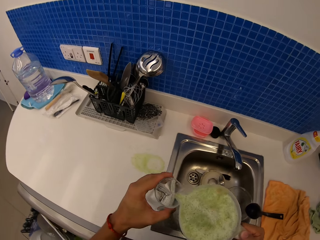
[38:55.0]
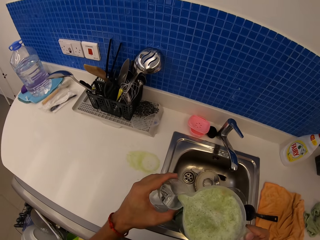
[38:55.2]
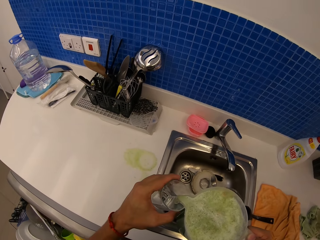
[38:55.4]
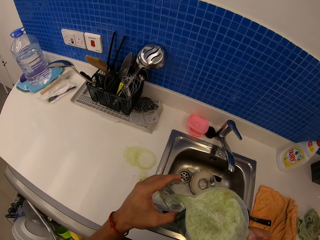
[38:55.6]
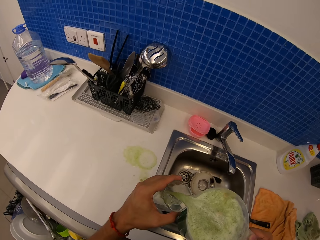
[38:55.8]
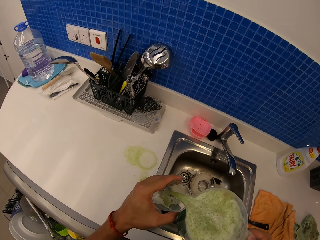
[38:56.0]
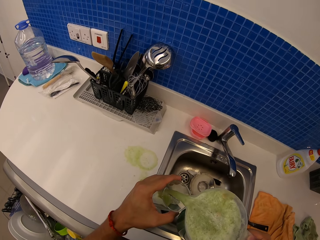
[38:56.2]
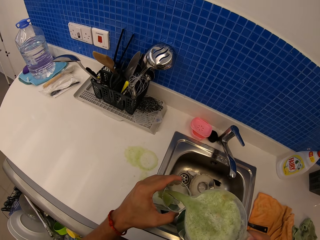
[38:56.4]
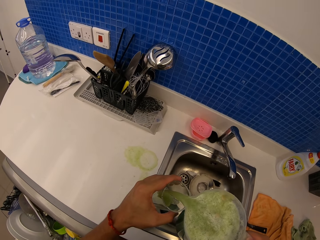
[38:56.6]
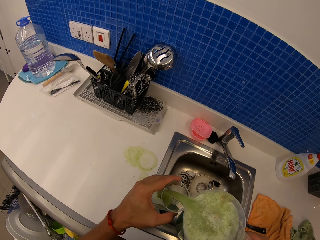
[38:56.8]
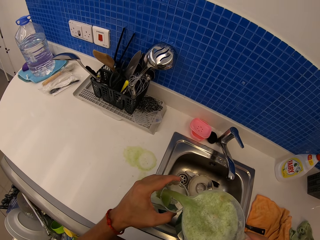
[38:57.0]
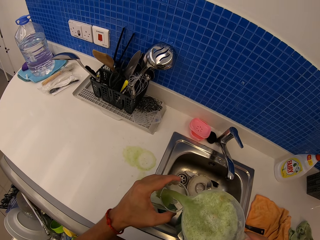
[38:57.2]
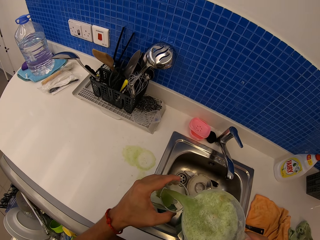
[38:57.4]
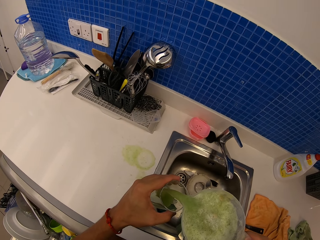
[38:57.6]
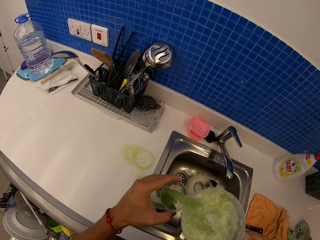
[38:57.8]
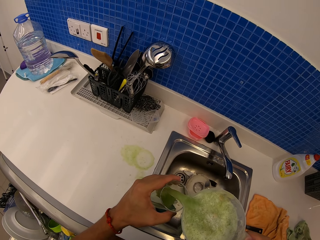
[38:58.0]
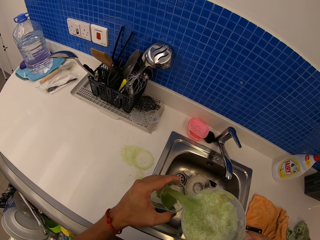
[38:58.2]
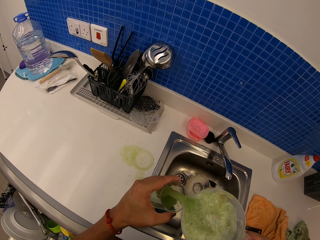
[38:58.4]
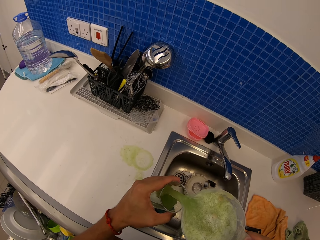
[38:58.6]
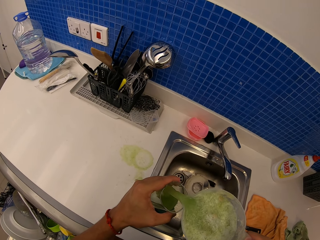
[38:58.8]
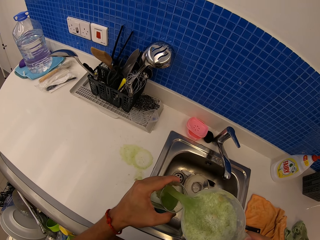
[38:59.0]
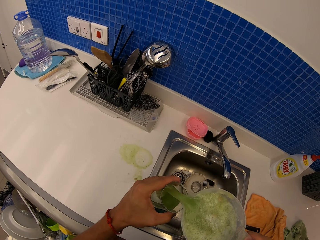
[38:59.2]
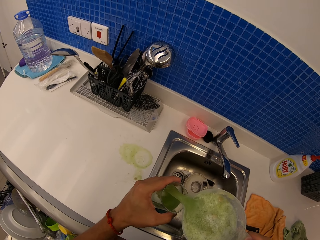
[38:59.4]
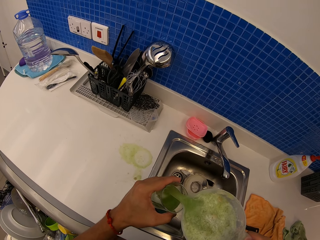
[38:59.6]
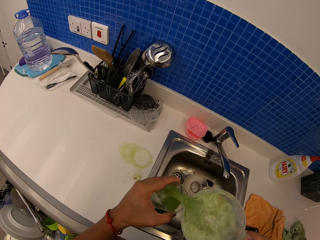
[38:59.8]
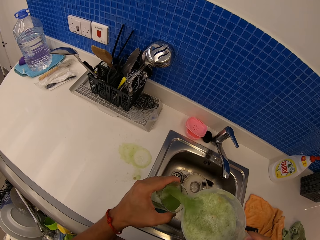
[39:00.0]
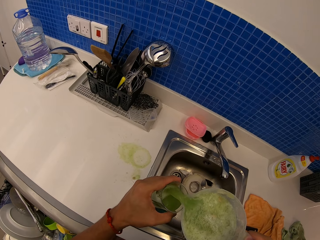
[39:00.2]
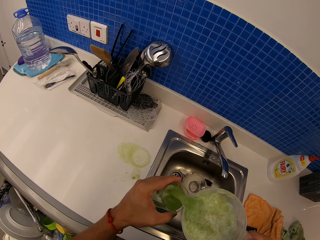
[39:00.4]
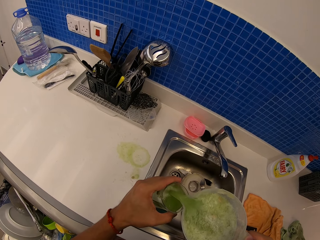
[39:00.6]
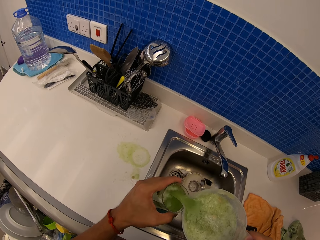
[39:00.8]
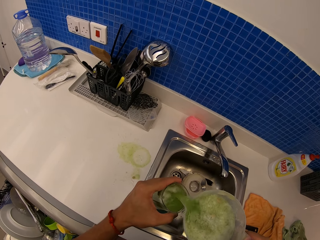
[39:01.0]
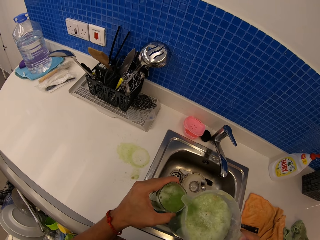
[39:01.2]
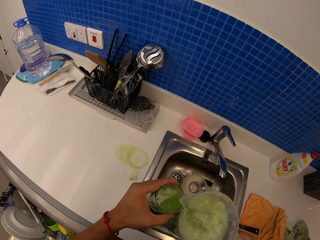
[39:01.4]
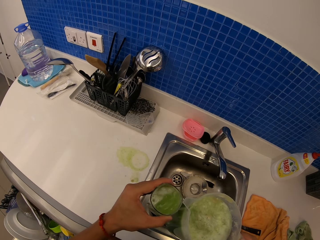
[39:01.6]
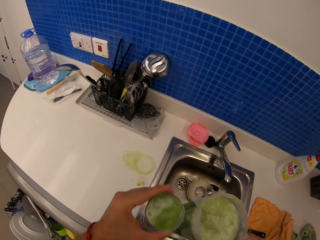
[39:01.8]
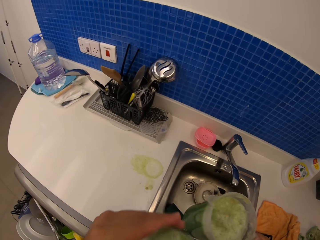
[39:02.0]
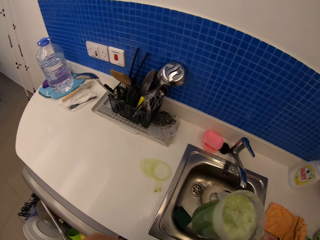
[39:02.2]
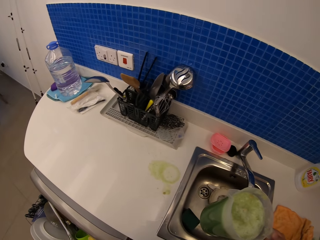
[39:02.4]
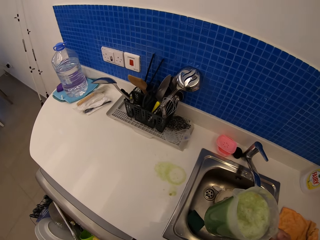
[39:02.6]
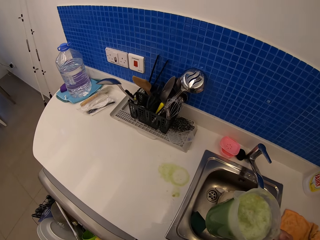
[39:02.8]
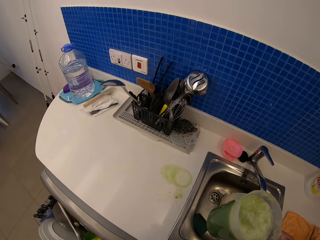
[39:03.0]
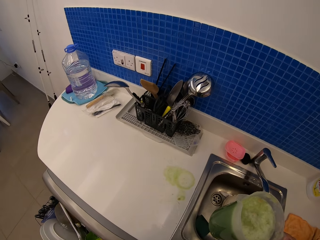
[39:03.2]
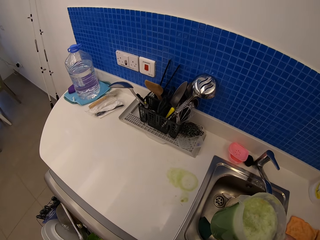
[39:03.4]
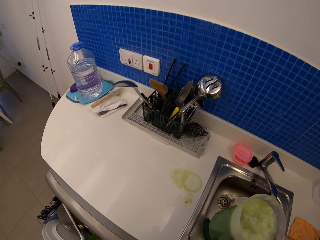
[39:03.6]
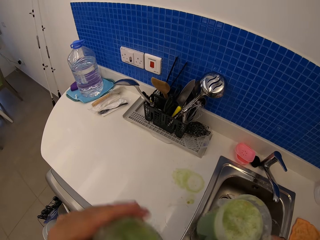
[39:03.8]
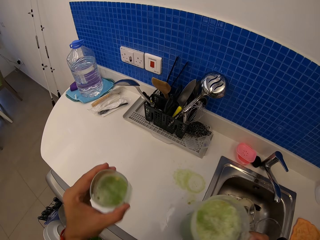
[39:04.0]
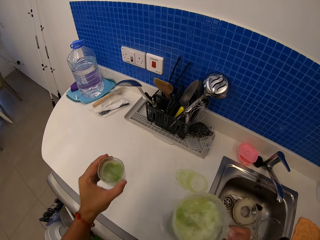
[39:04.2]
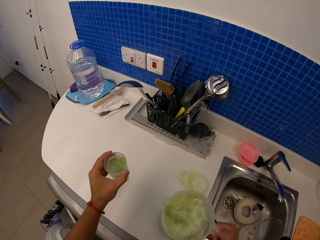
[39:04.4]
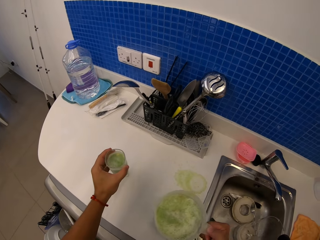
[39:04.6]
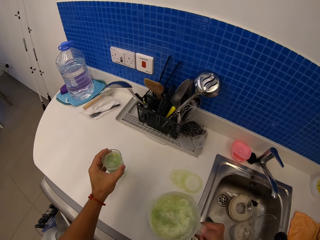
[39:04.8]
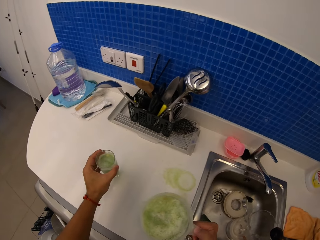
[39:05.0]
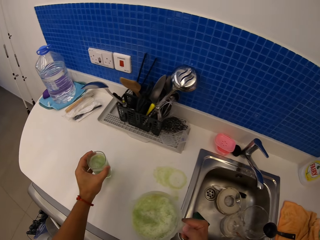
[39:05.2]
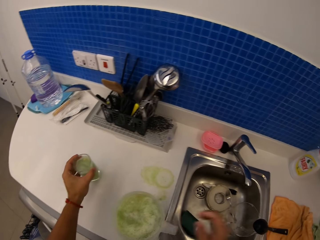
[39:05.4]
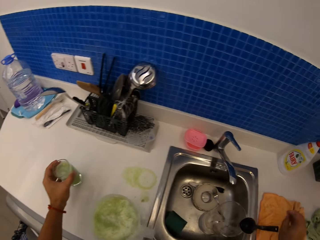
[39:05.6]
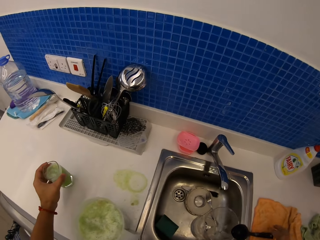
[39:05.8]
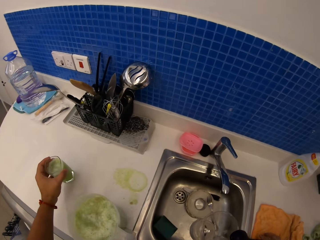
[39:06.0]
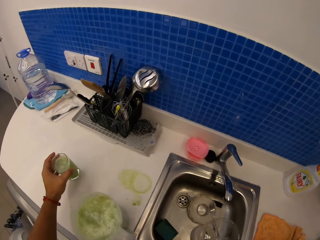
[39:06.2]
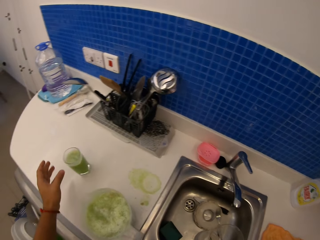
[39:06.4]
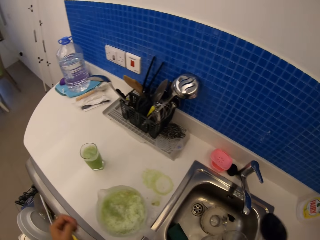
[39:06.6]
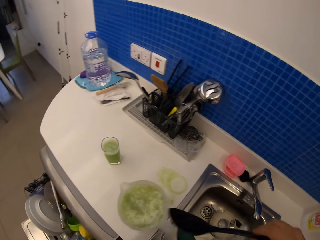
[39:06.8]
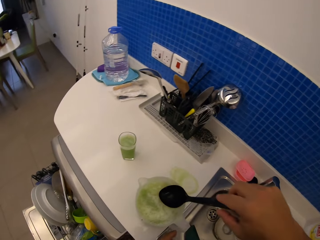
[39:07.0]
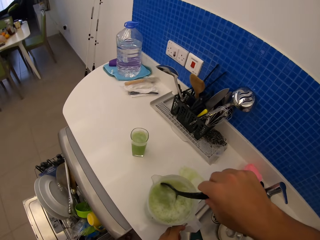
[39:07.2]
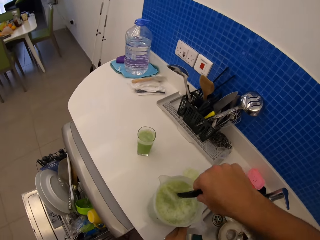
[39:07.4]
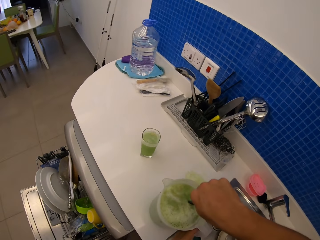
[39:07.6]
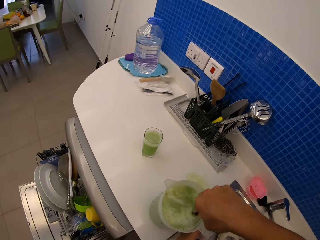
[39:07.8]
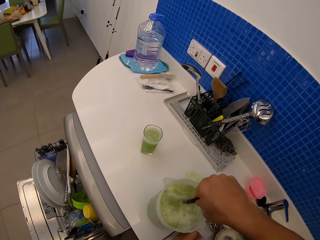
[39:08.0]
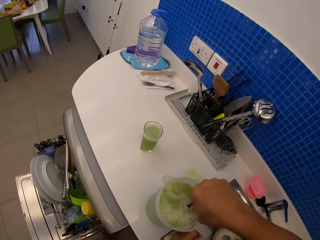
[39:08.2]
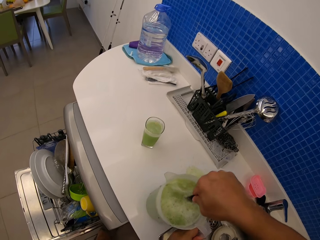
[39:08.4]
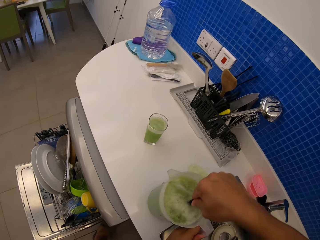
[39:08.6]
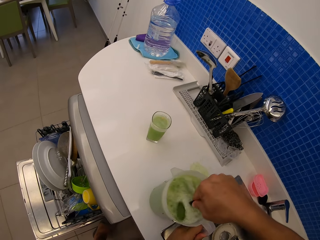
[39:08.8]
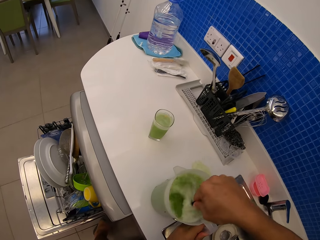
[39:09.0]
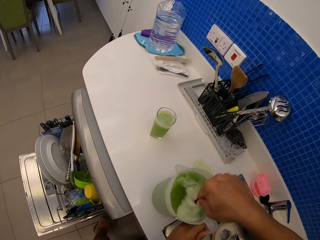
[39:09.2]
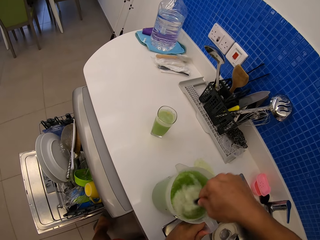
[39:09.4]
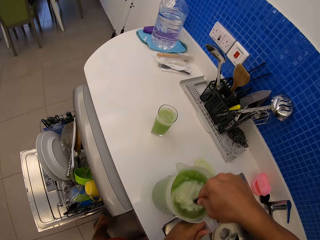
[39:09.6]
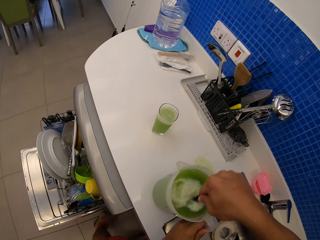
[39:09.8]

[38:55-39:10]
The camera wearer pours juice in a cup or glass. They swing the left hand. They drink the juice. They swing the left hand. They put the juice on the kitchen counter. They drop the glass on the cabinet. They swing the right hand. They pick a ladle spoon with the right hand. They swing the left hand. They swing the right hand. They stir something using the ladle spoon. They dip a spatula in the juice.

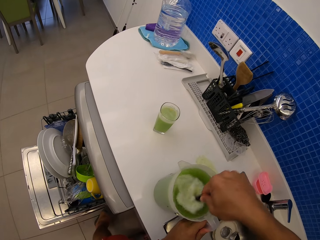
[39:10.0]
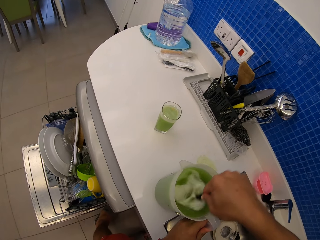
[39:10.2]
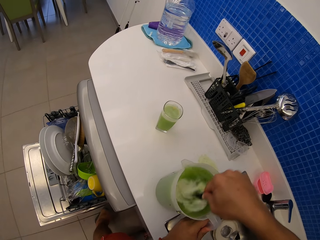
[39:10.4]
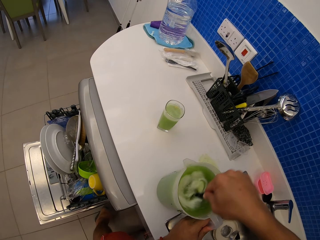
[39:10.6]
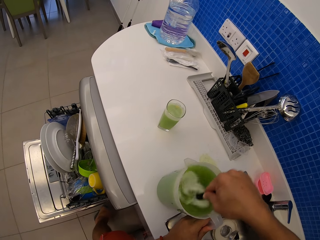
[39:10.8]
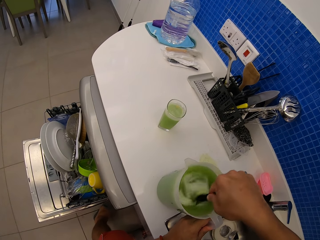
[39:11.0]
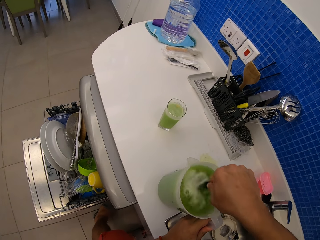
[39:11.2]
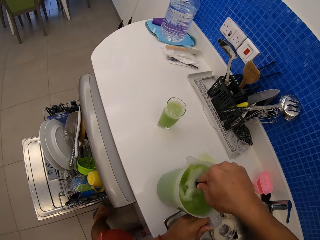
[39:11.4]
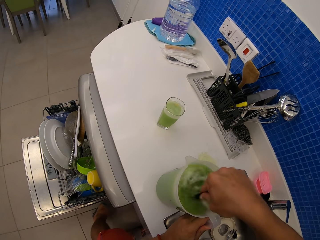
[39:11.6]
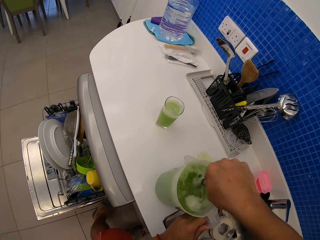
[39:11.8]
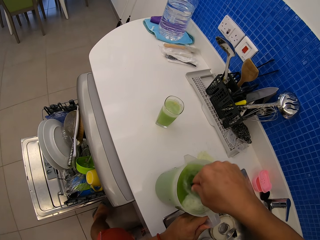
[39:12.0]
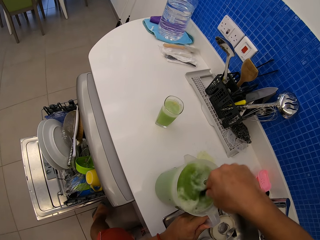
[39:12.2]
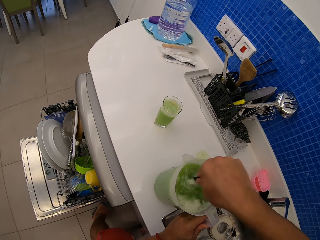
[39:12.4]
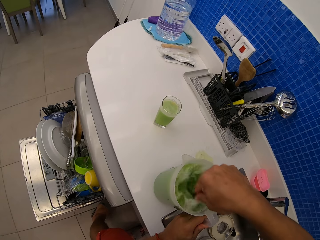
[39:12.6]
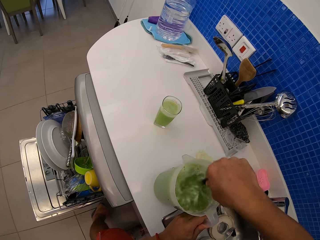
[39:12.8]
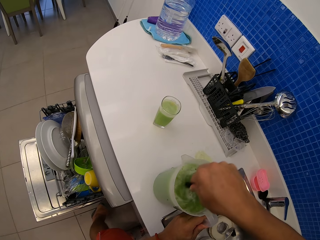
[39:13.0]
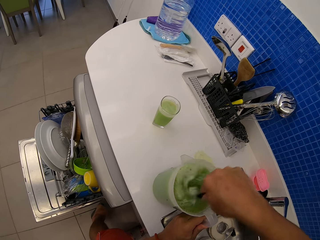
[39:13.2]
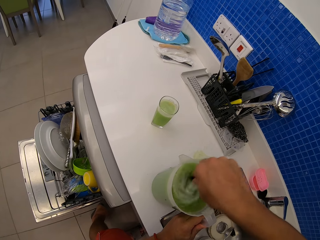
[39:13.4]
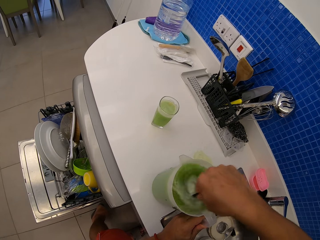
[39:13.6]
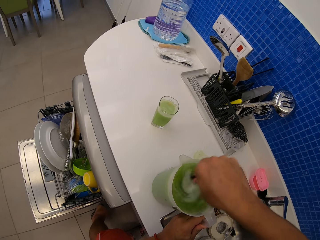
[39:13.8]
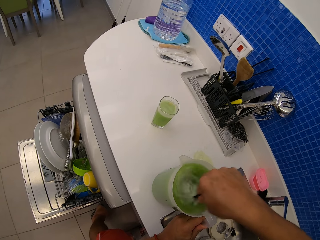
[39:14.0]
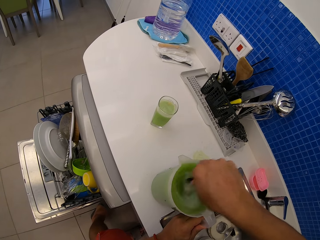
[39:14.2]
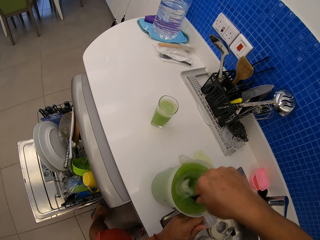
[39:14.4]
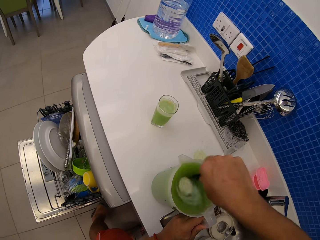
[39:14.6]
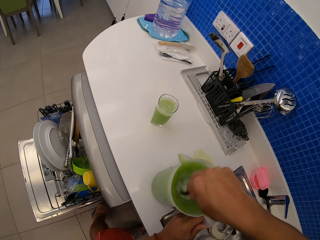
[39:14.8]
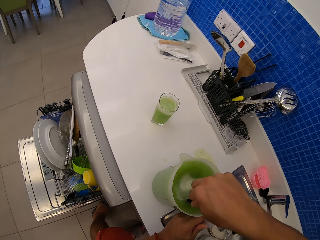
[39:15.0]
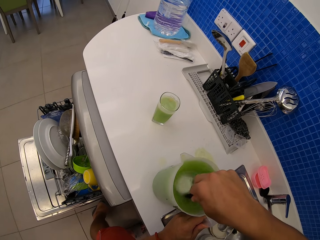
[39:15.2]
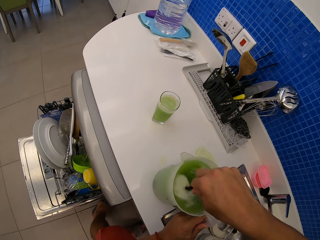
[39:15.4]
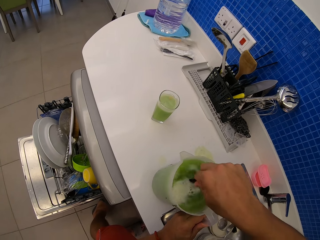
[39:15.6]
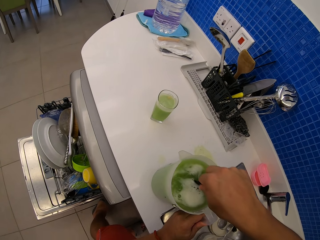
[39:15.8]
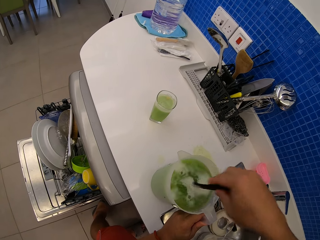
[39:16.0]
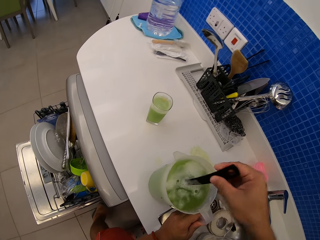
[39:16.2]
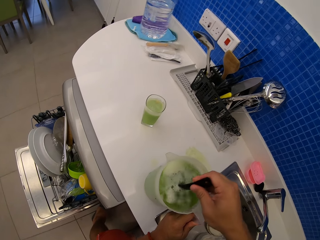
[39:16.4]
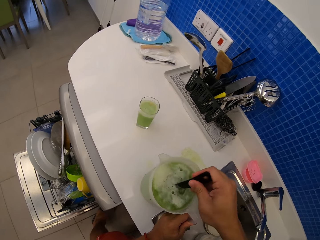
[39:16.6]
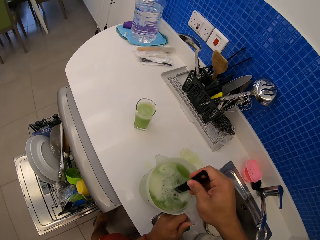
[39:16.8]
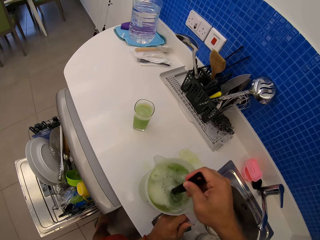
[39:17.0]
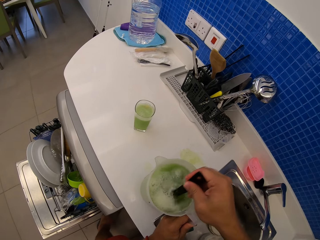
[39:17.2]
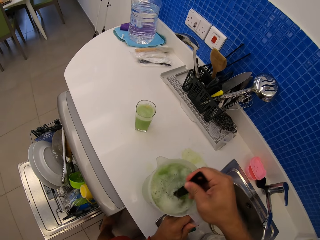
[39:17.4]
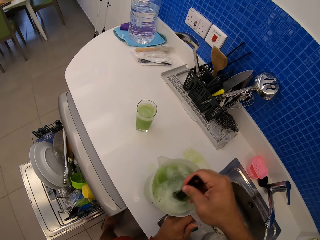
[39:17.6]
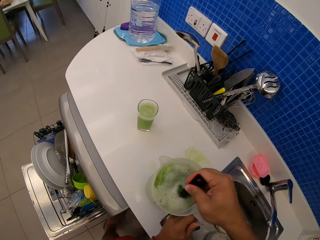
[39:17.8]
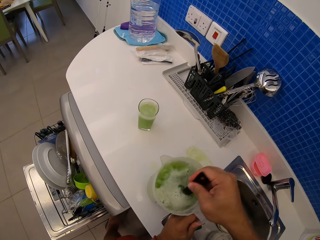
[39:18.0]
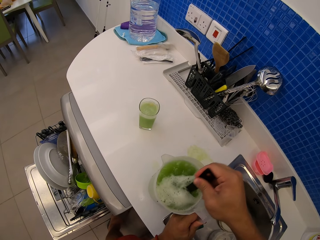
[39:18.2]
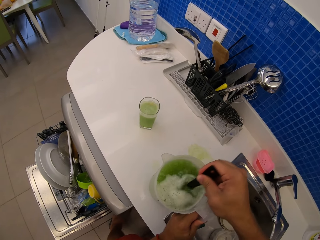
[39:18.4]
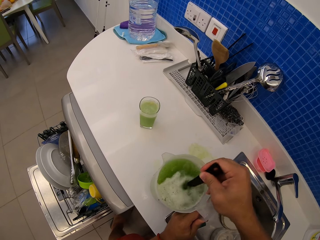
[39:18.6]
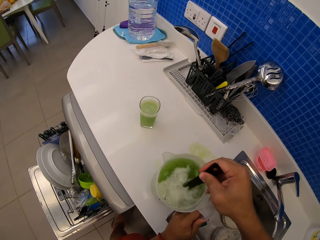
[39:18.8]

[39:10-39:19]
The camera wearer mixes the juice with a spatula.
